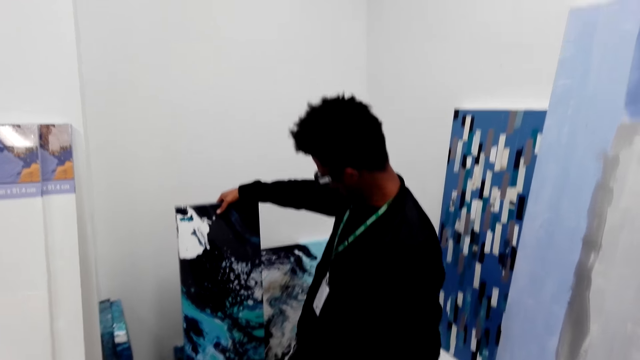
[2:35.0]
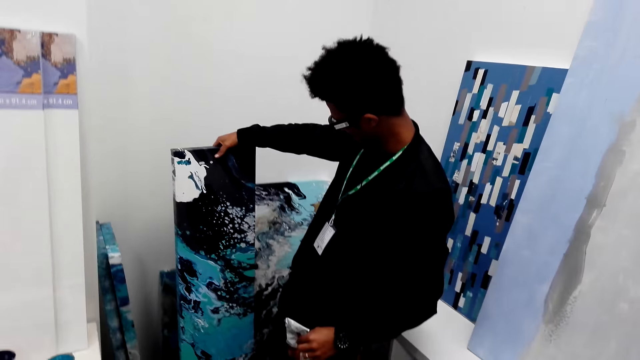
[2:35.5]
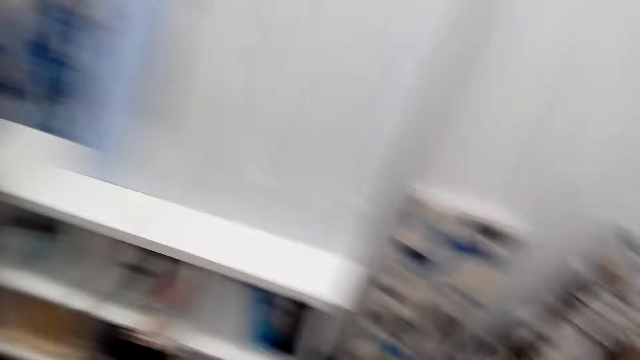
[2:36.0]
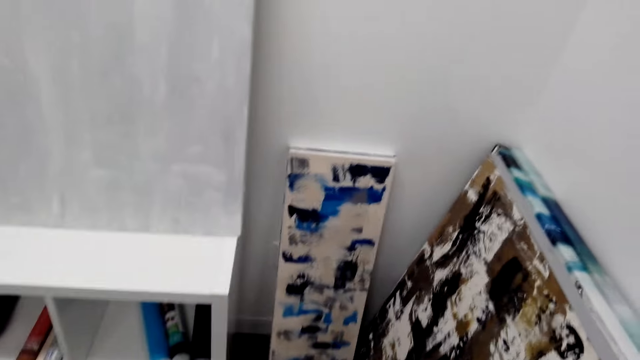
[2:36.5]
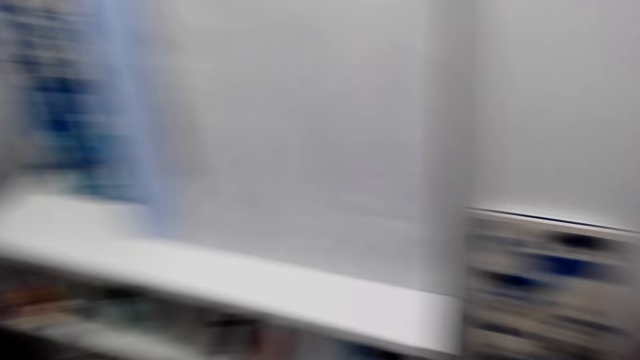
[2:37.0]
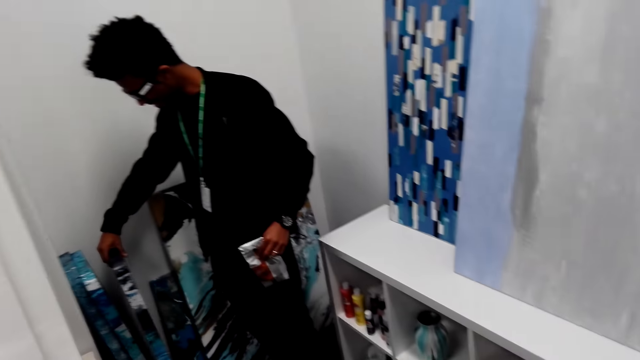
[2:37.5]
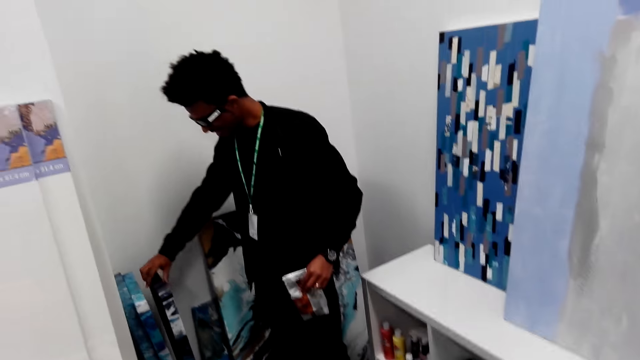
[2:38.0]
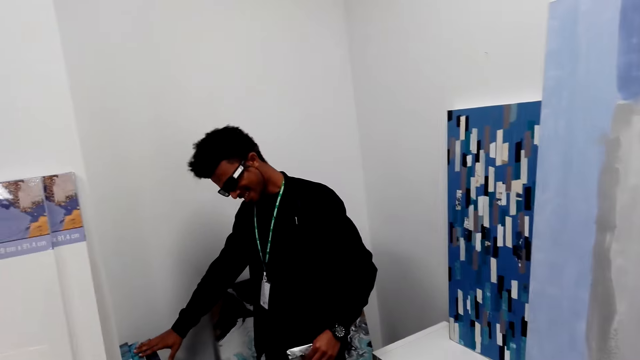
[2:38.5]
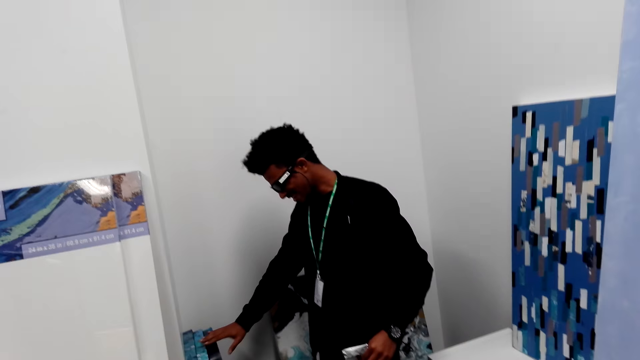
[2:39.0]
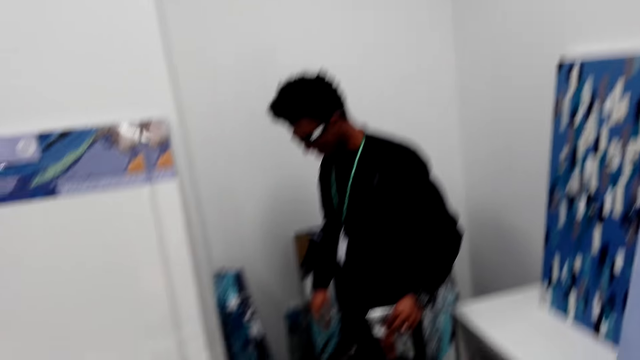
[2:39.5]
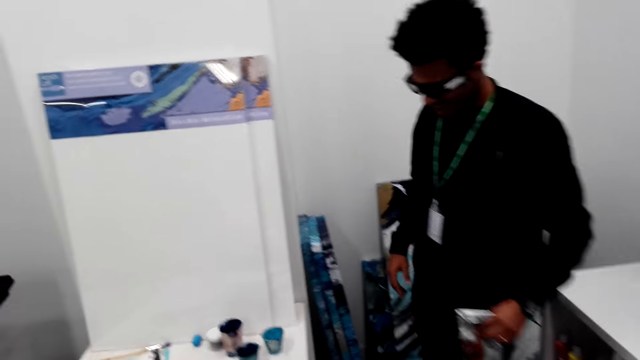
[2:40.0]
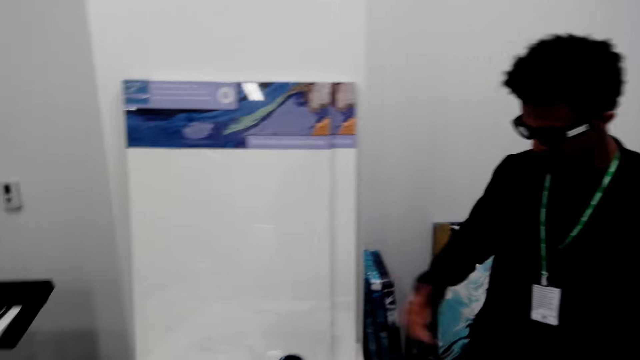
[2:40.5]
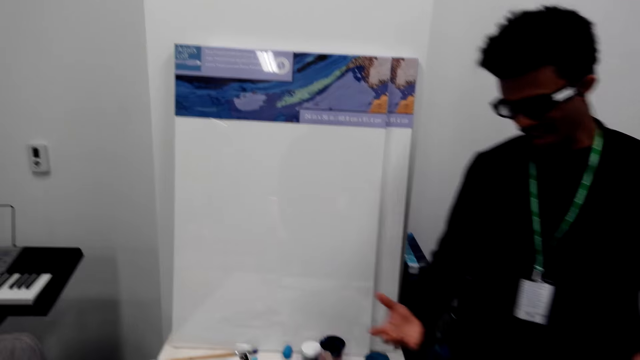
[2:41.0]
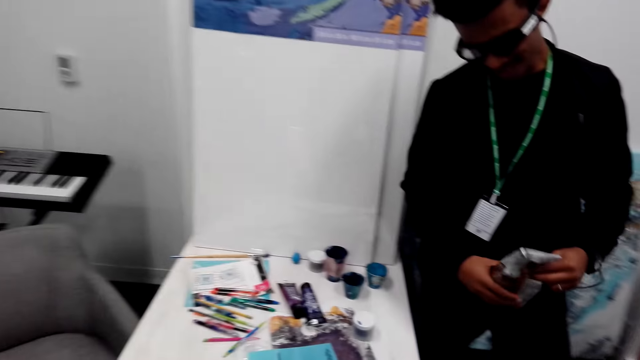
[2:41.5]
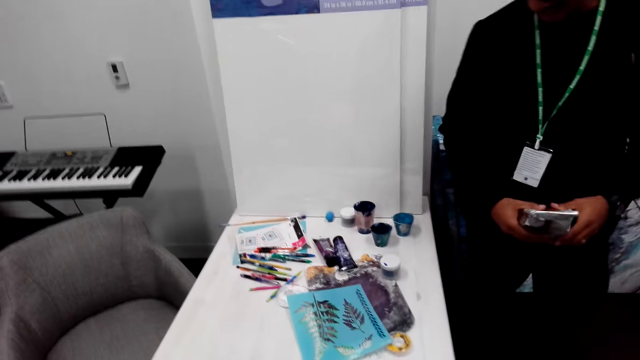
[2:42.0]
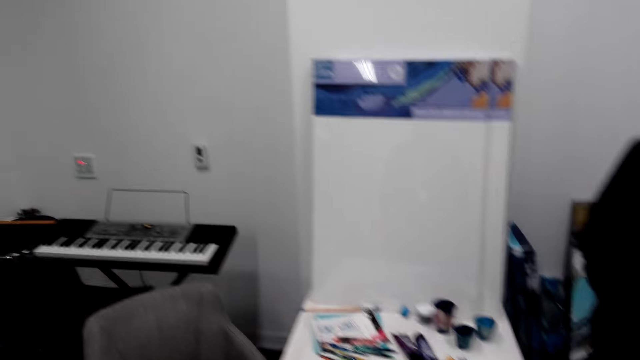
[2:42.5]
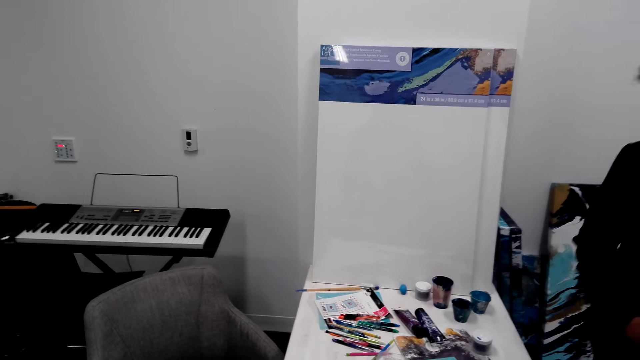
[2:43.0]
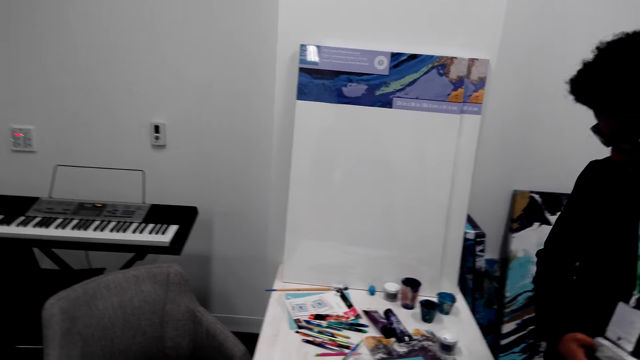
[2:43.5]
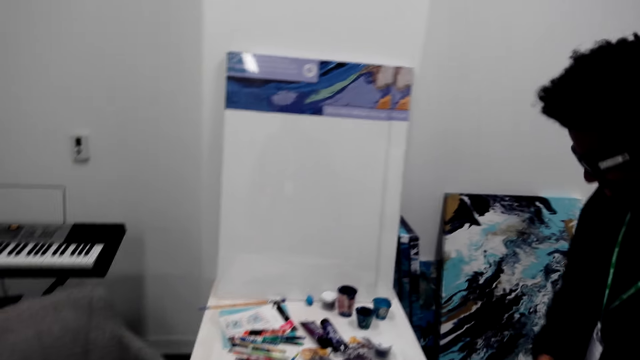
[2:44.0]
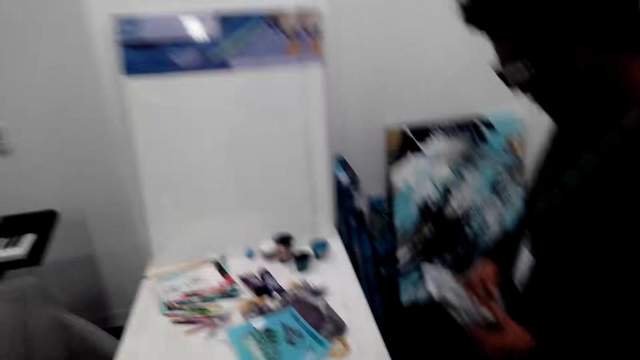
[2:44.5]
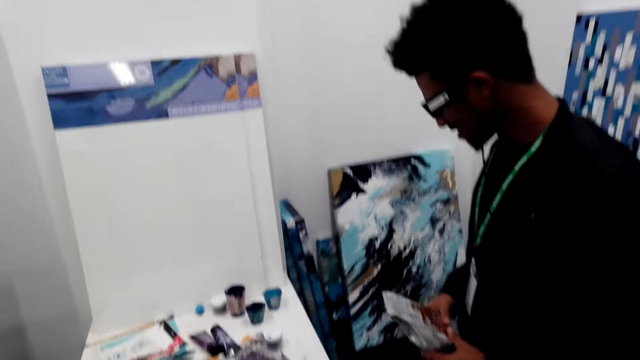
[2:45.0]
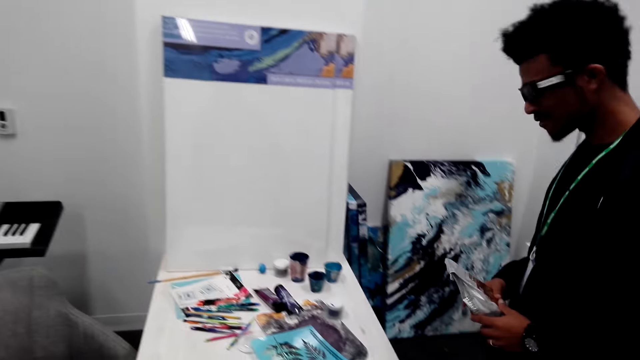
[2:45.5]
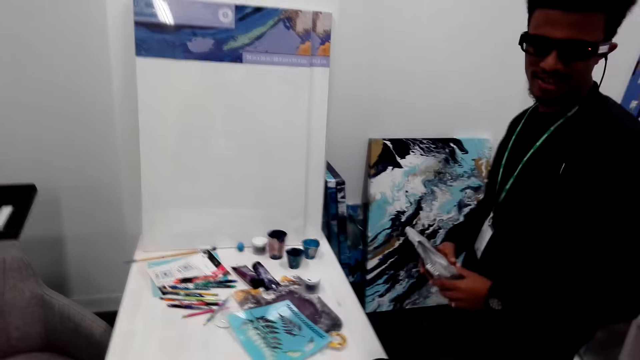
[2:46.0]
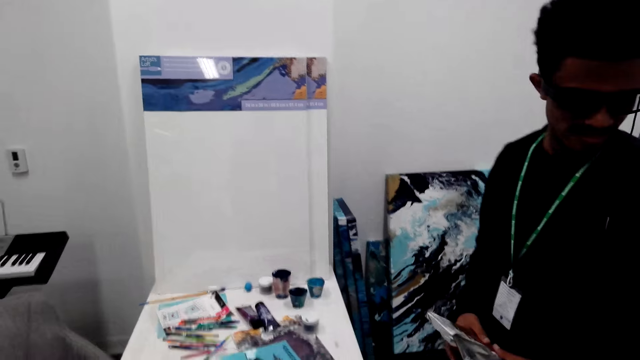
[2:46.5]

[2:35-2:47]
The camera wearer looks around. A man walks around.

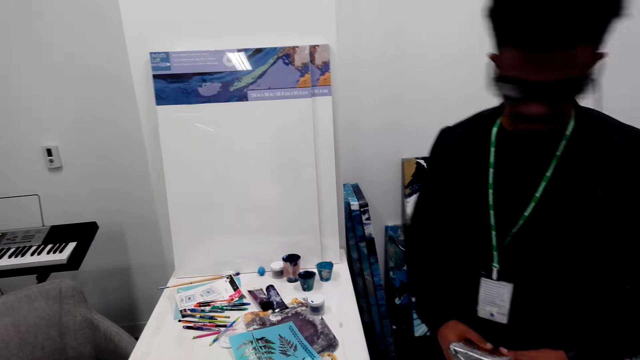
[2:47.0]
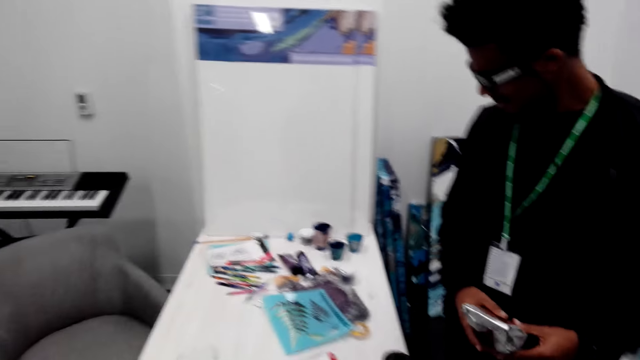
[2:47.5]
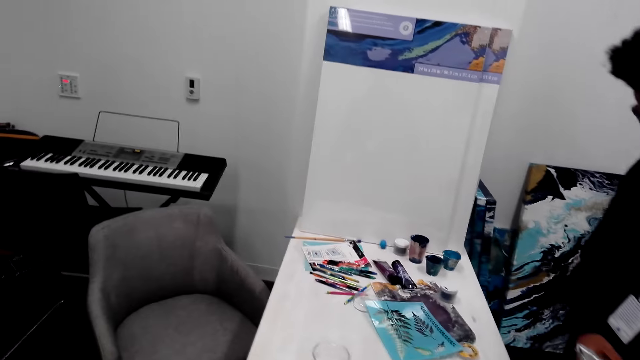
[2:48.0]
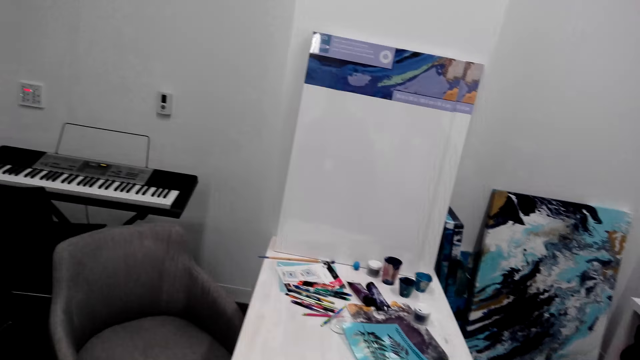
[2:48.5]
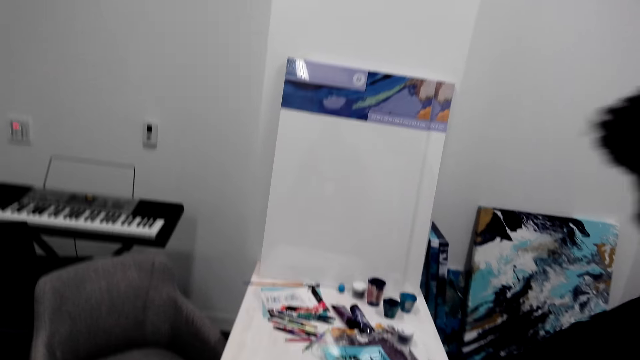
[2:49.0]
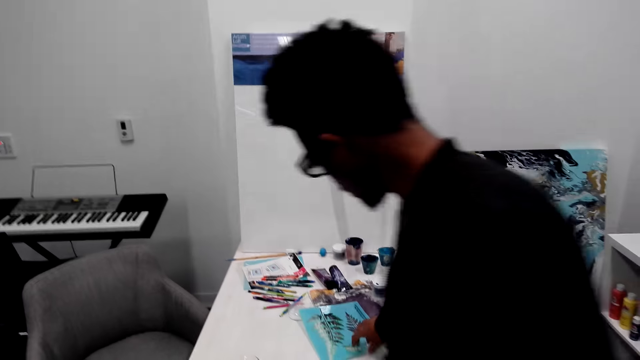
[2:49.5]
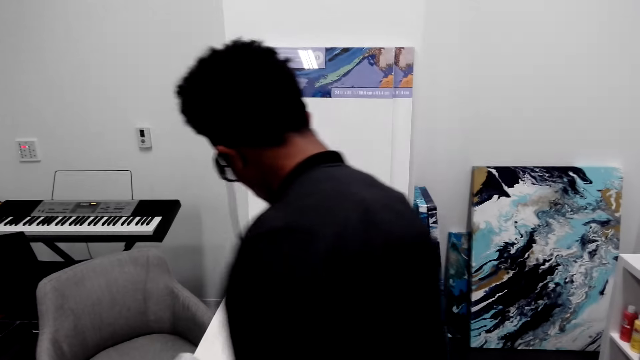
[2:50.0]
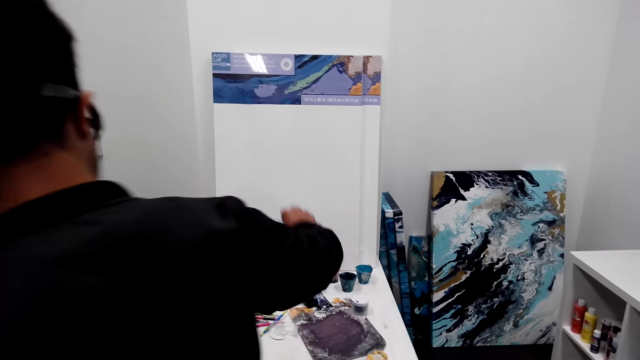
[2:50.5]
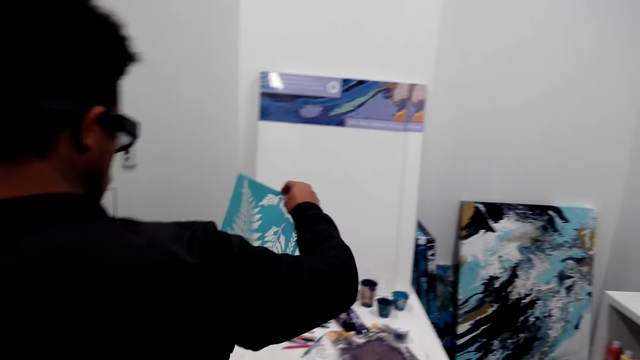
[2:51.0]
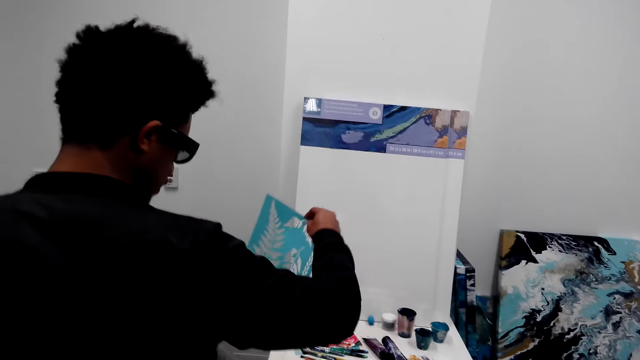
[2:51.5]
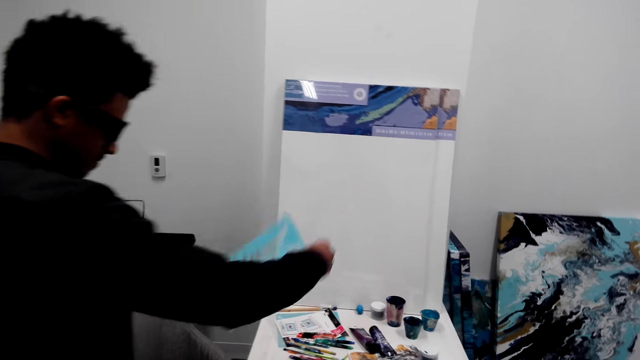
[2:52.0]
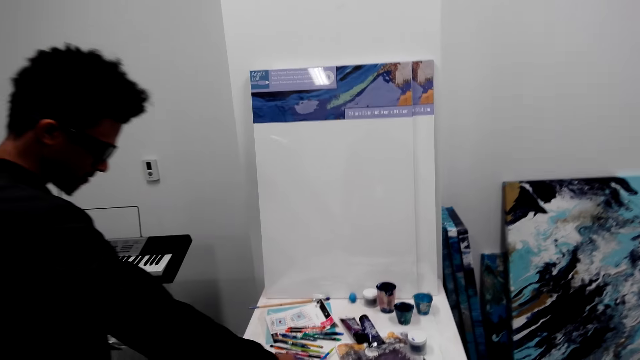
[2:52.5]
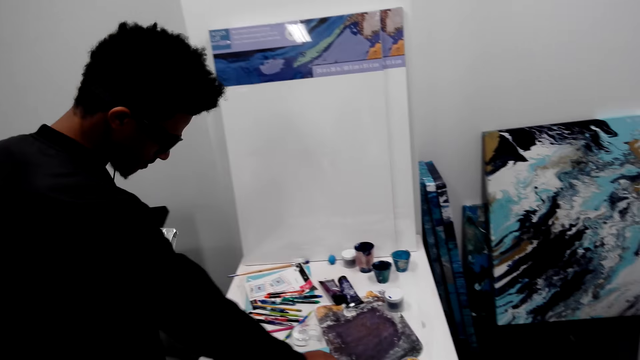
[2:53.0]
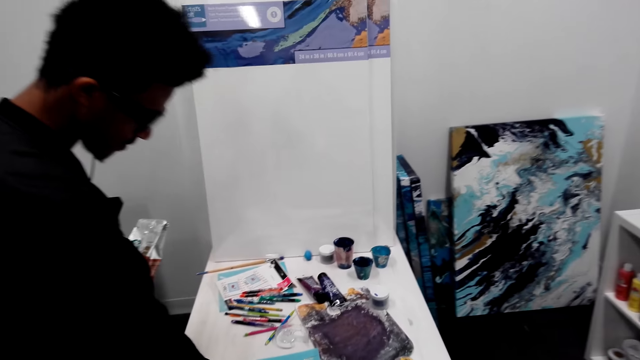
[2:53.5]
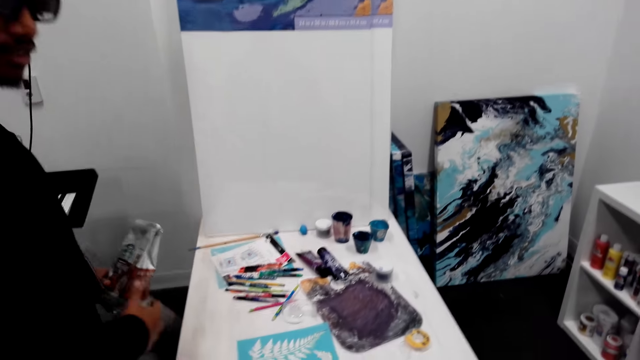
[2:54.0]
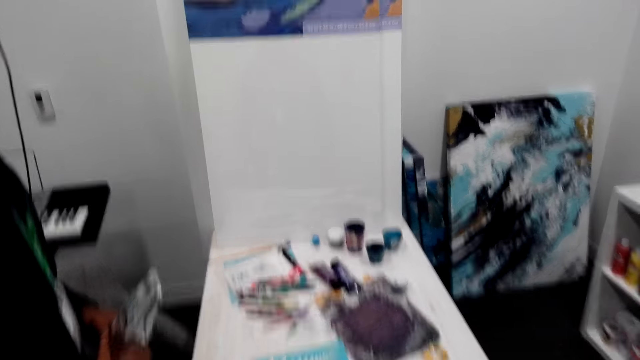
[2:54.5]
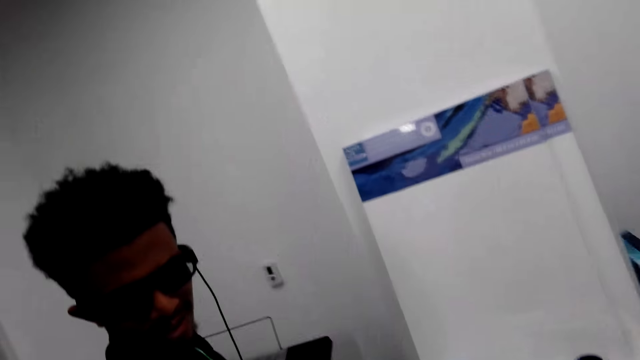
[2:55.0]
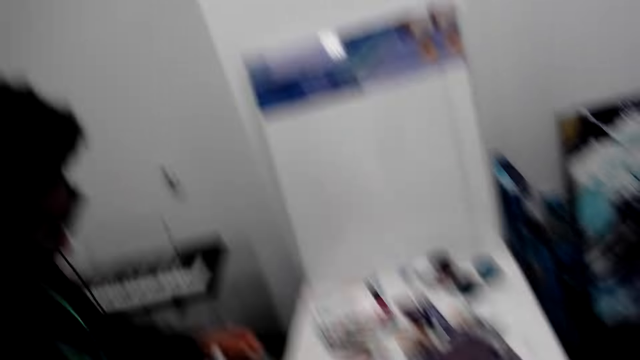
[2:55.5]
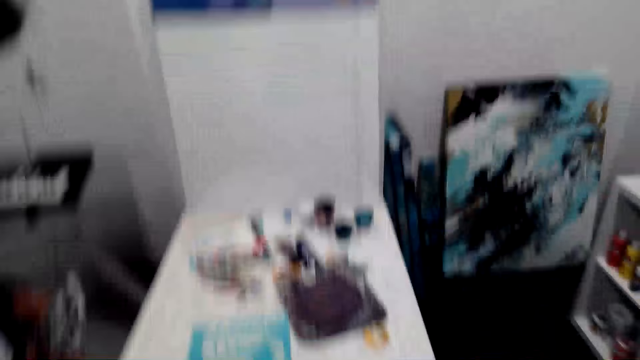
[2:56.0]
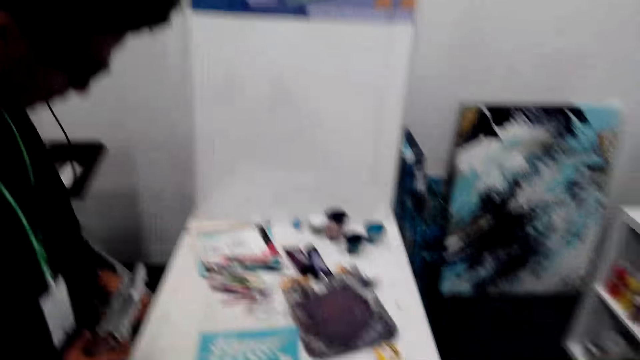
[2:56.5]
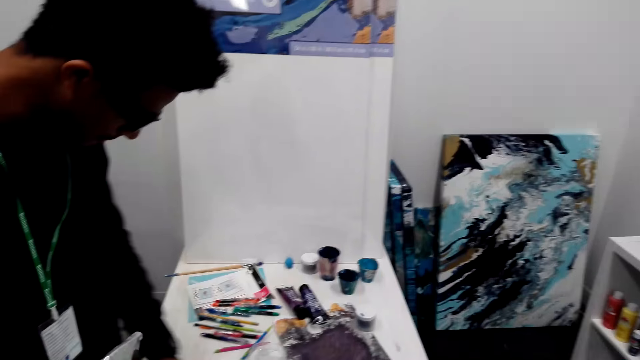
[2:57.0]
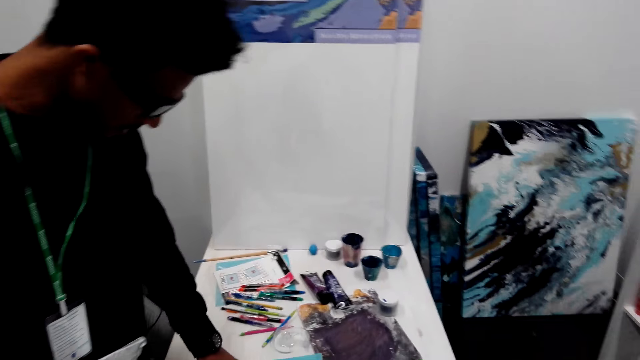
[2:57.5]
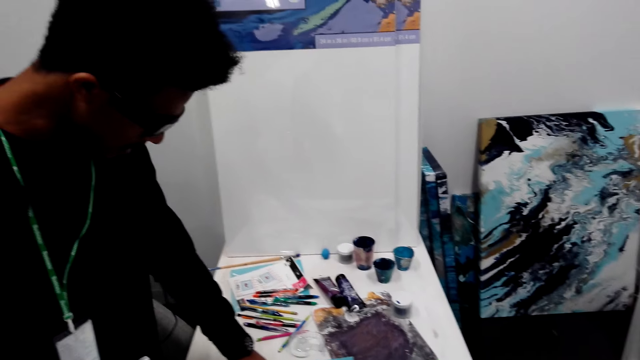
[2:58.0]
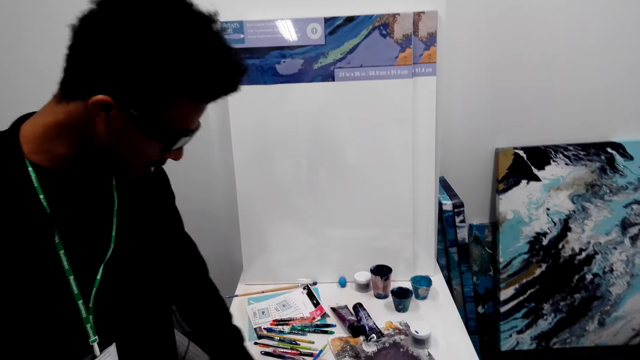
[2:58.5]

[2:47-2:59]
A man picks a picture or paper from the table, drops the paper, and walks around.
